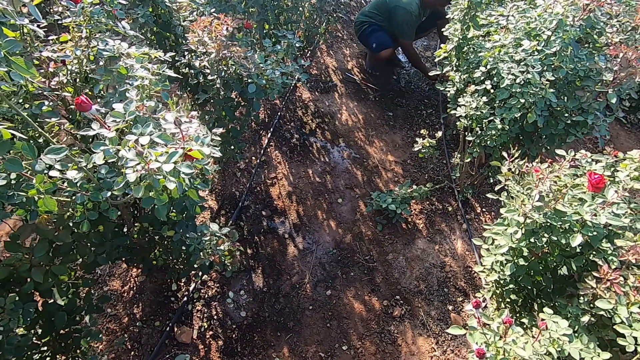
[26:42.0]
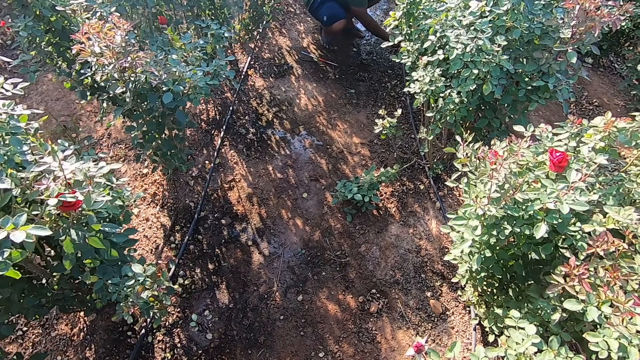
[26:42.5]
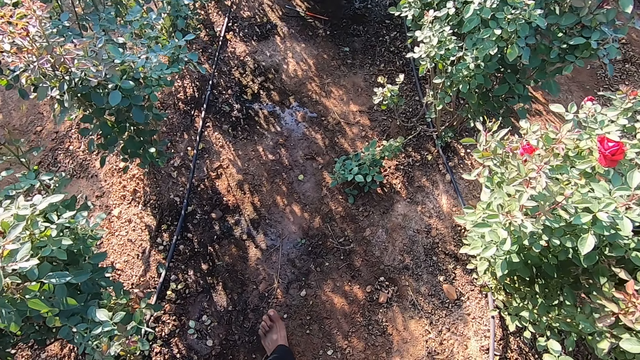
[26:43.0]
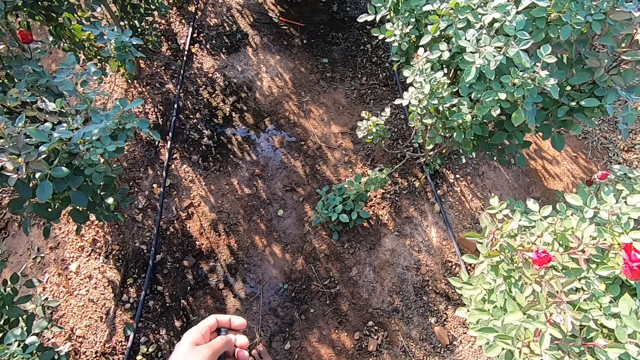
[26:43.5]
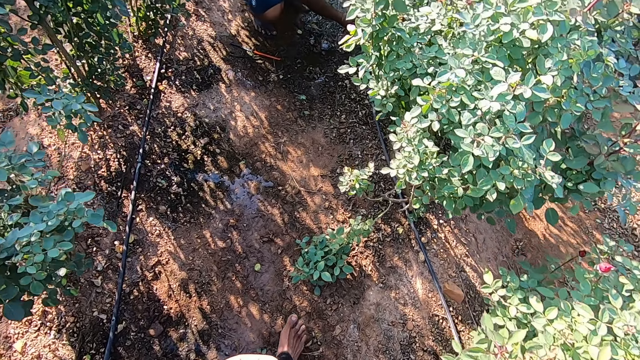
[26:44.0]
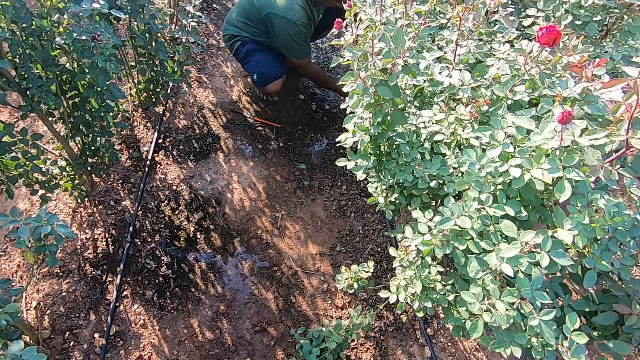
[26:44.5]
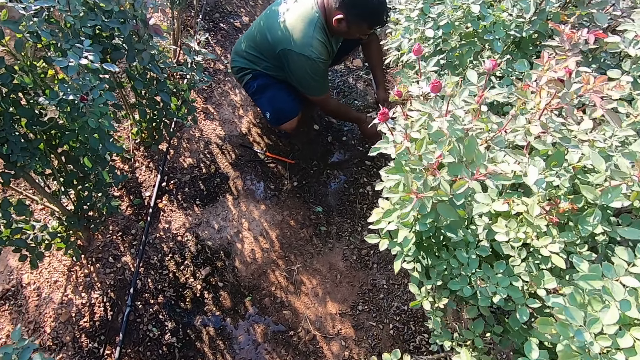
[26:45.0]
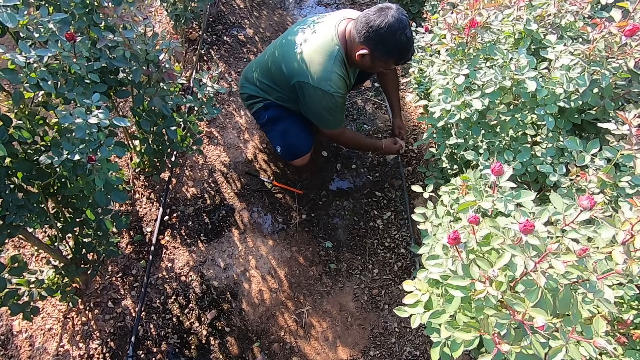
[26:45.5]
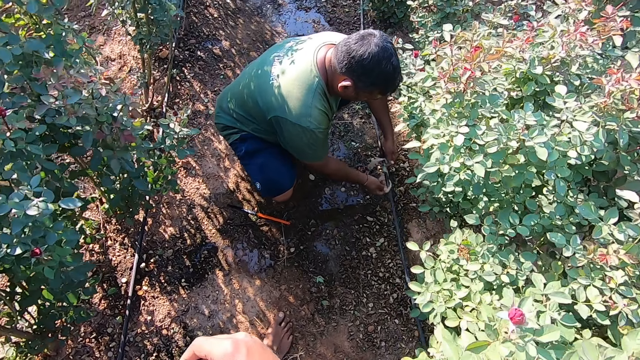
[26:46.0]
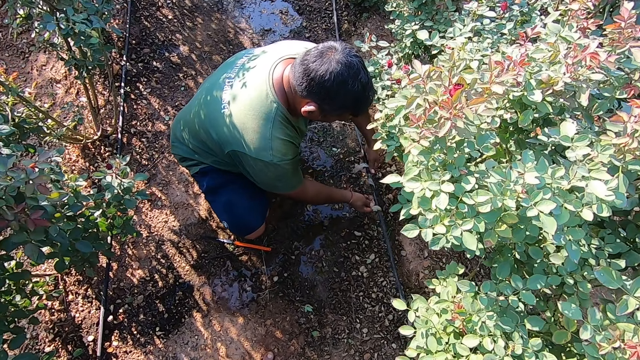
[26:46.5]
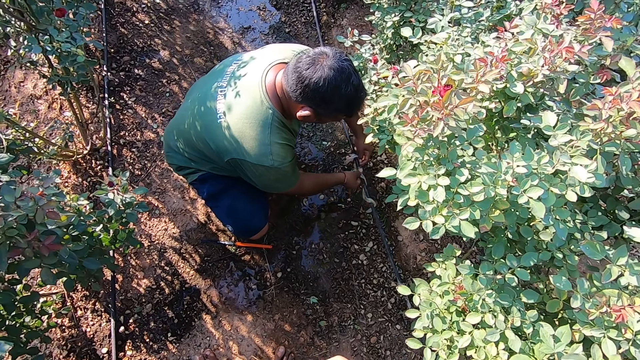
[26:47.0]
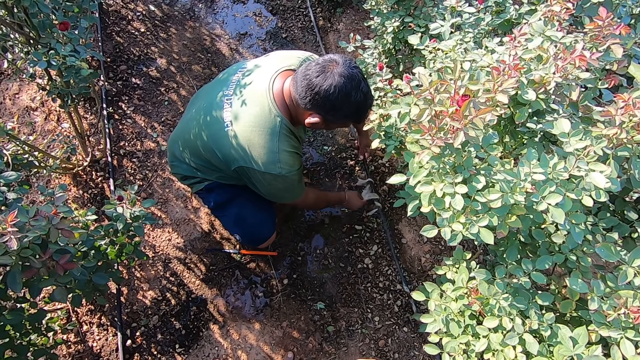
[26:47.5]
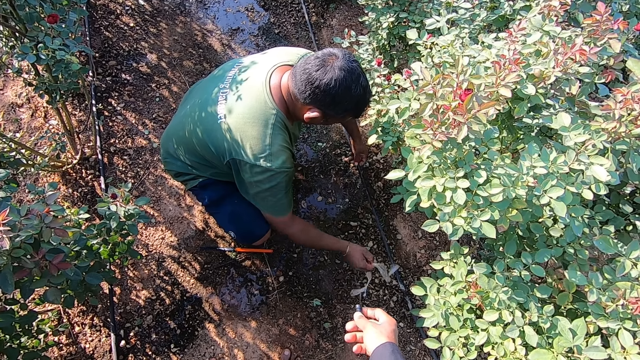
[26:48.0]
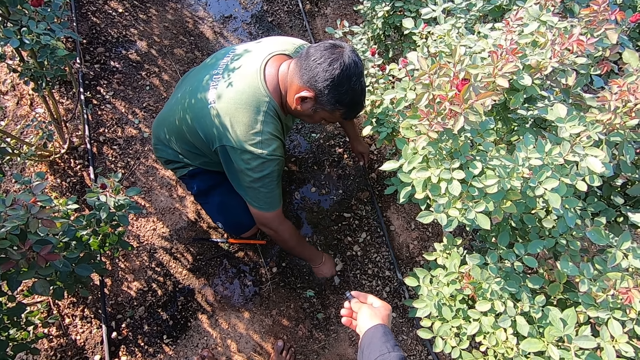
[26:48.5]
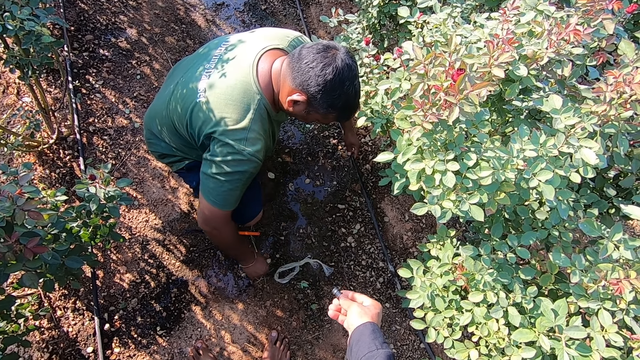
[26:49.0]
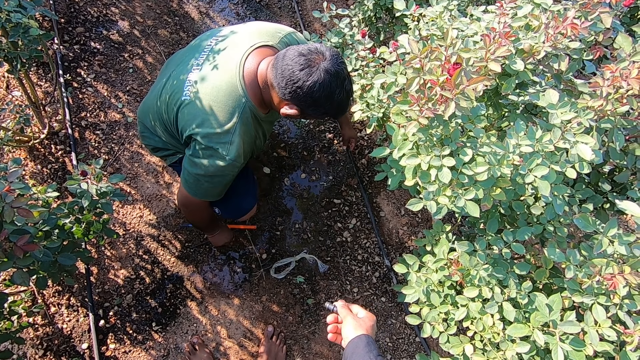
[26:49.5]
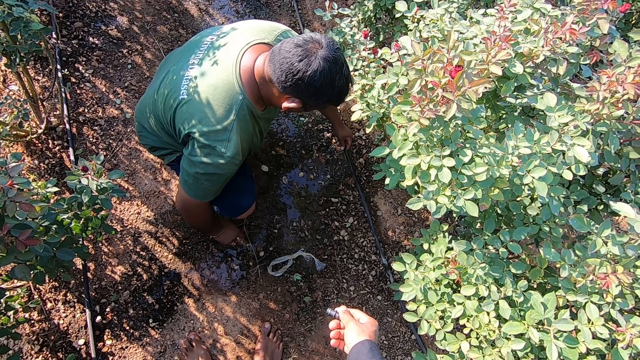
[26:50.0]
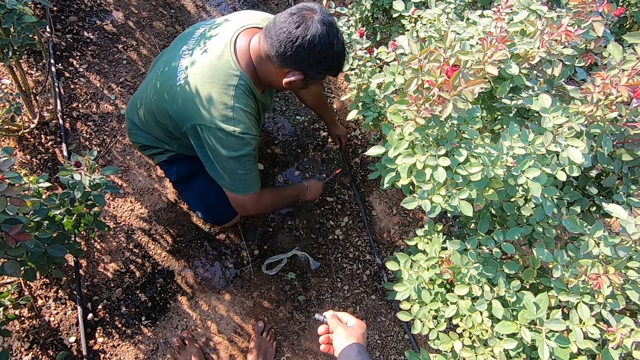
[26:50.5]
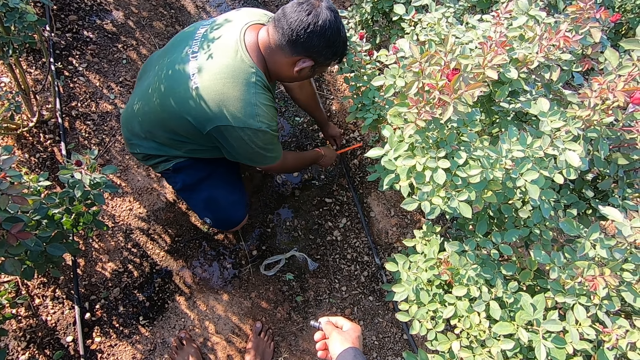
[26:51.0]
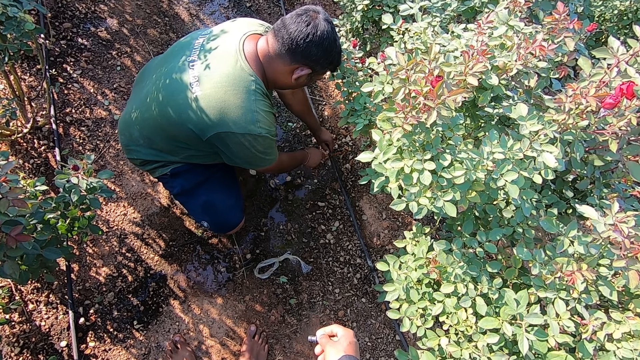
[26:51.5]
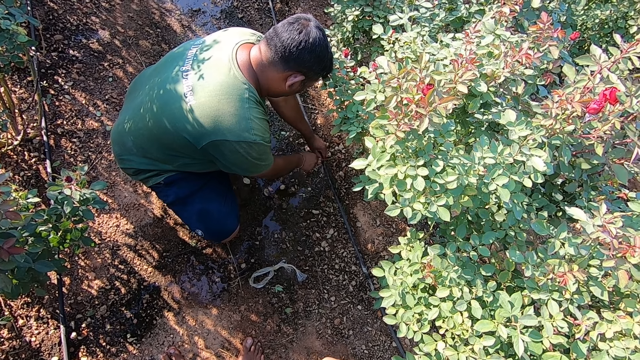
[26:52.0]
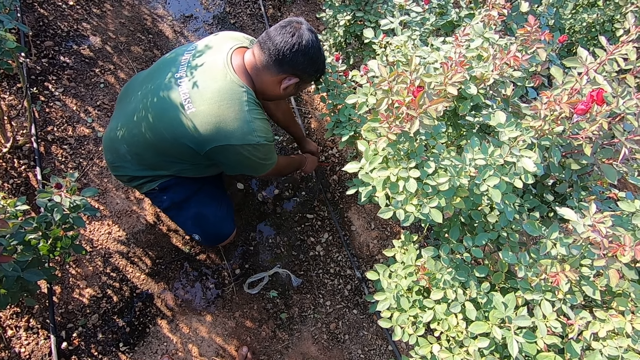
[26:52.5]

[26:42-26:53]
The camera wearer walks towards the man. He walks around the garden. The man removes a fabric on the irrigation pipe with his right hand and ties the pipe with a polythene paper. The man places the fabric in his right hand on the ground. The camera wearer stretches the pipe cover in his right hand to the man. The man picks up a saw blade on the ground with his right hand. The man cuts the irrigation pipe in his left hand with the saw blade in his right hand.

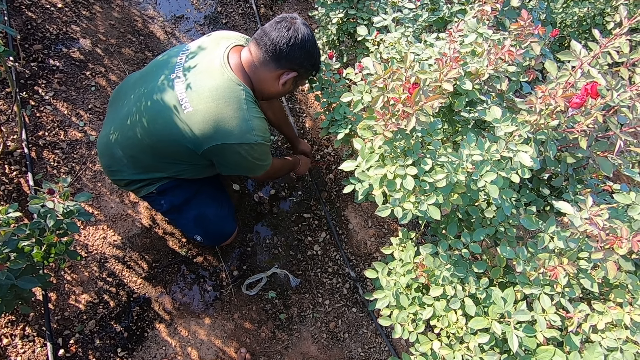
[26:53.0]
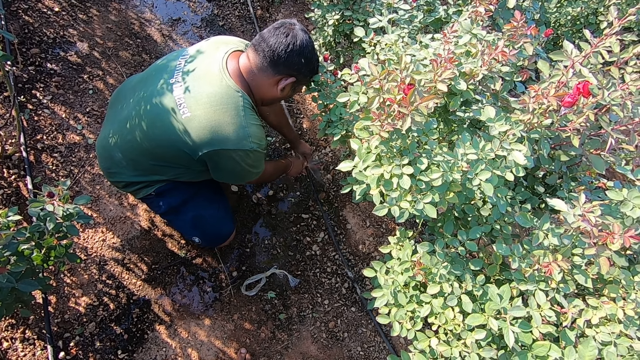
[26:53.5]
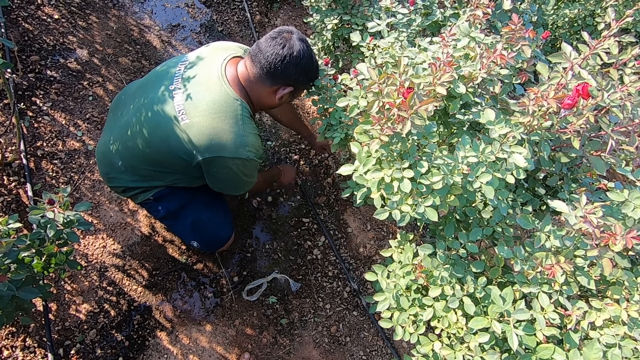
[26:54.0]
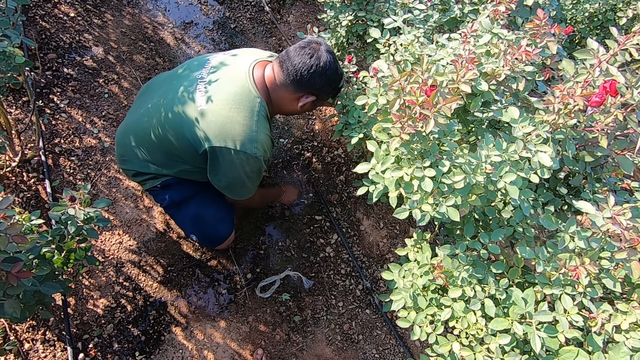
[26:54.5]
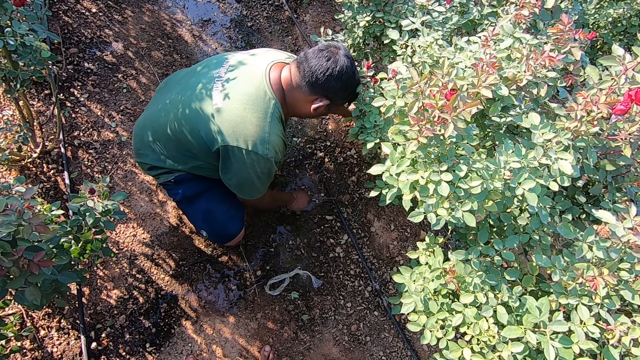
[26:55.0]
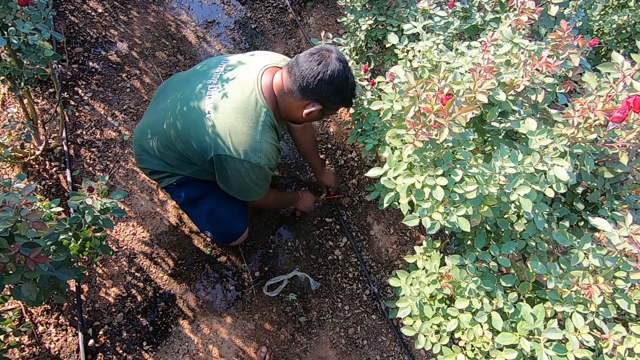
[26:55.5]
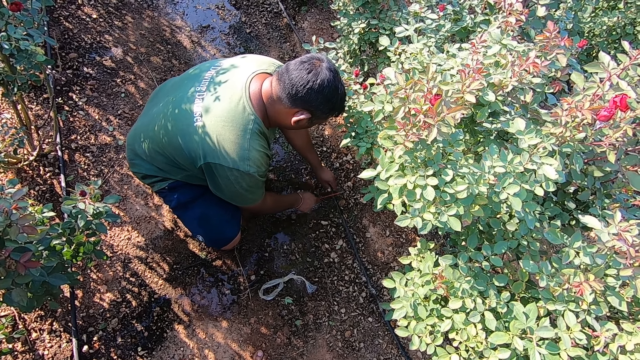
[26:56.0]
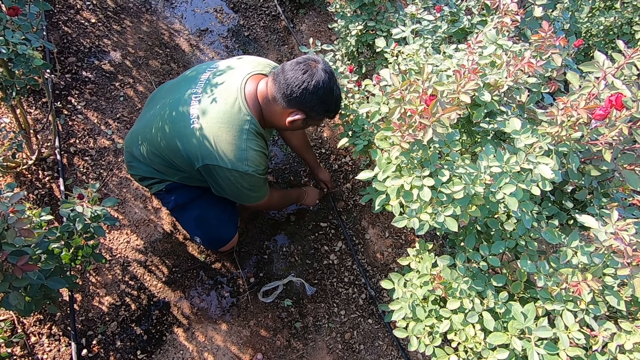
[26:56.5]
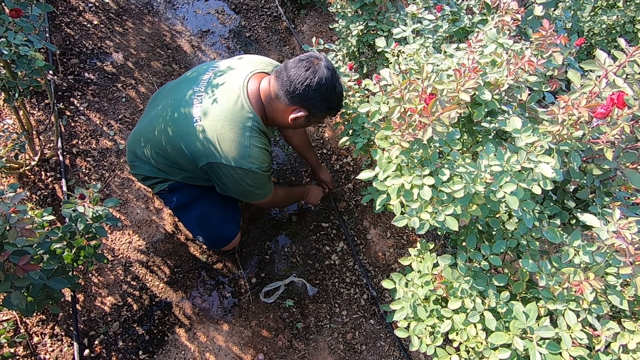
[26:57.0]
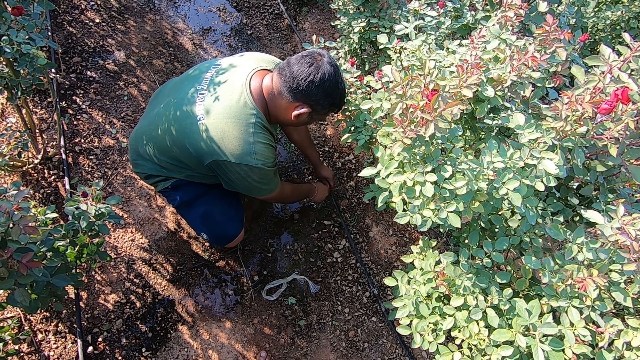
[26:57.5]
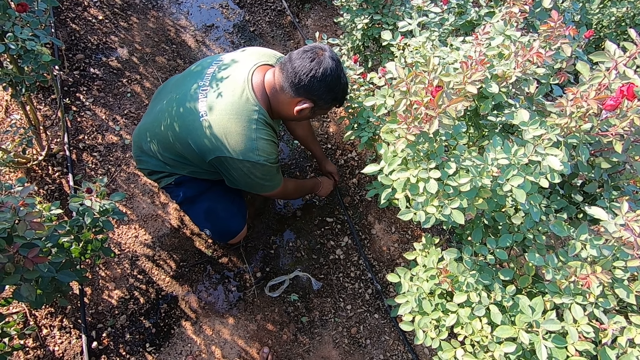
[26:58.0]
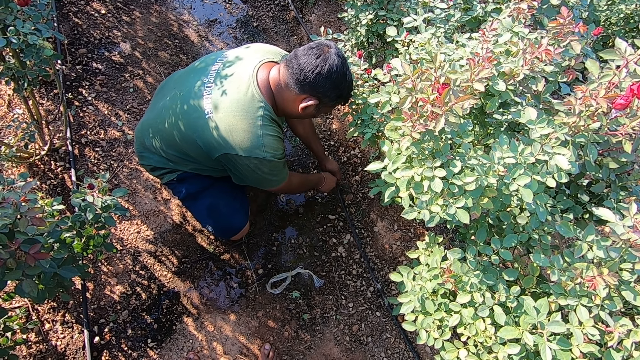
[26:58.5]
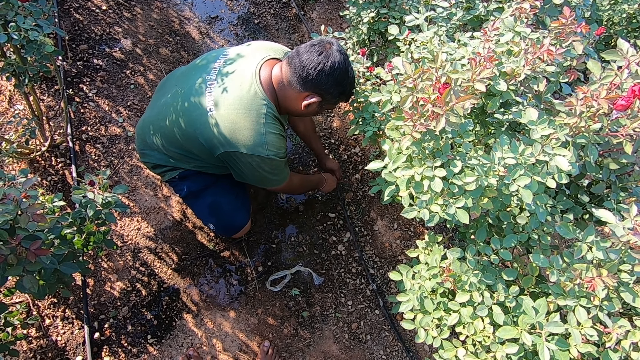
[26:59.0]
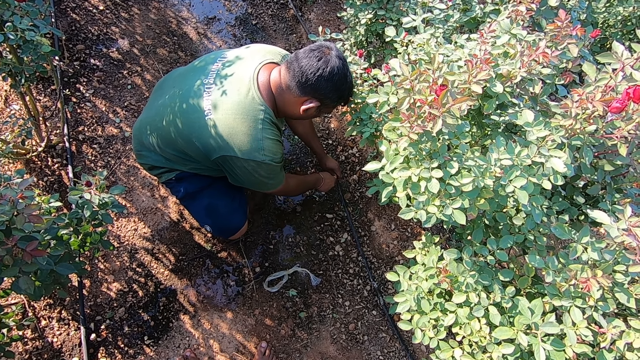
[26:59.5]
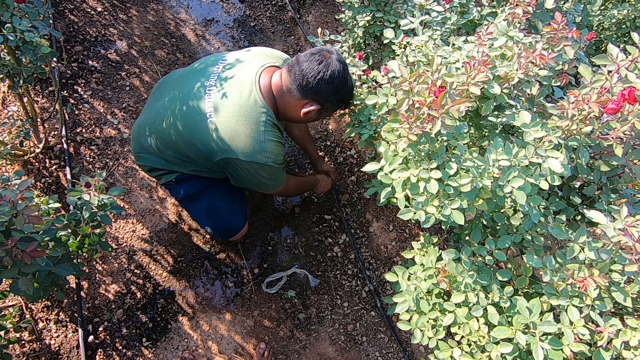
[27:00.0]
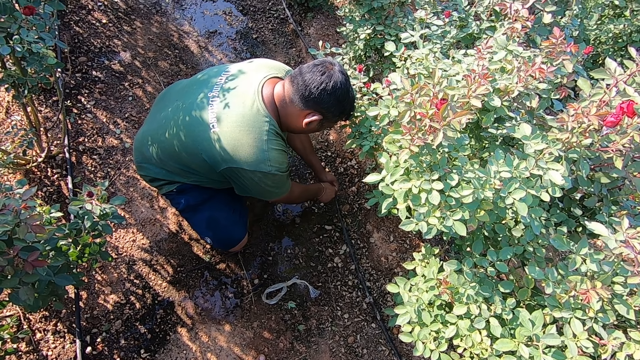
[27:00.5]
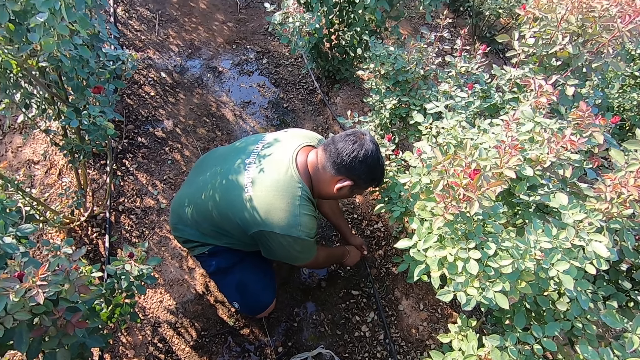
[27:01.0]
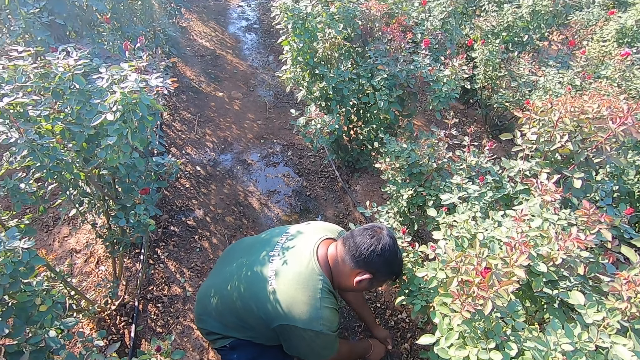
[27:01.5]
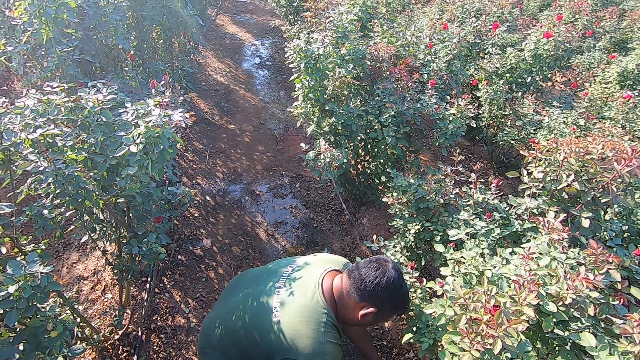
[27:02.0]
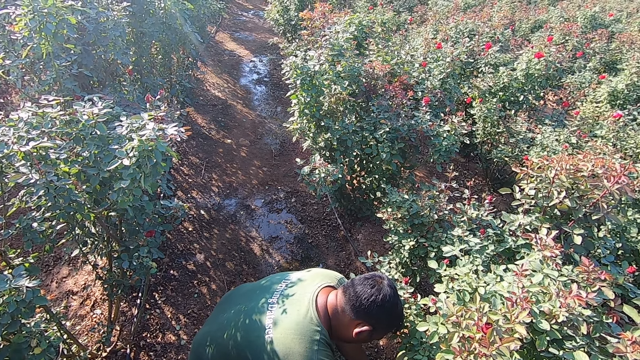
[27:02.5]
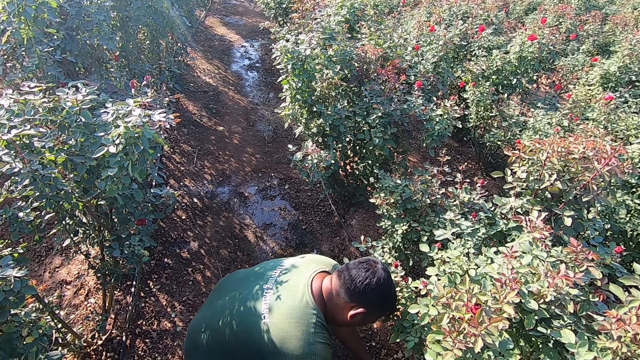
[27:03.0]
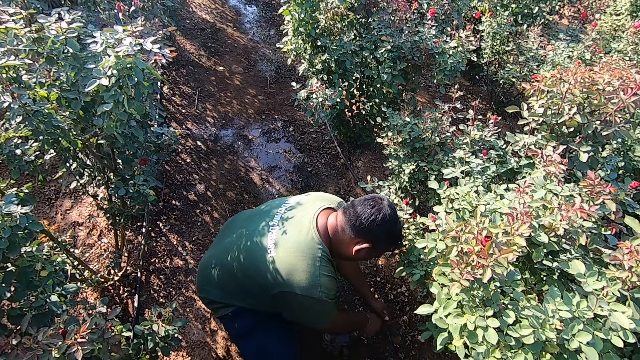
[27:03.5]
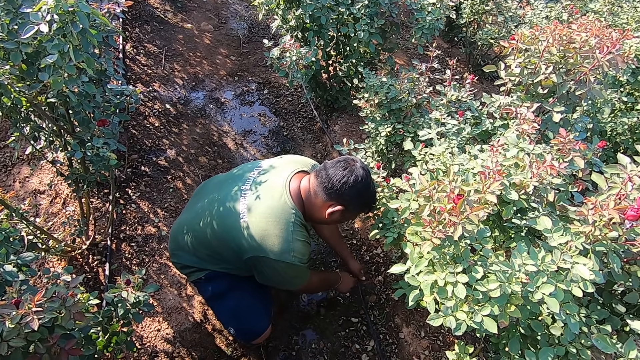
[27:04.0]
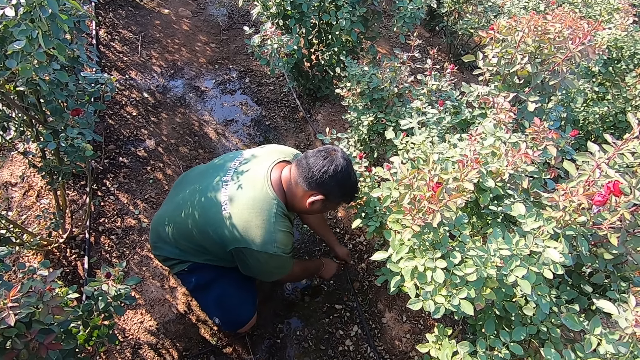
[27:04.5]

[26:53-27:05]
A man cuts a pipe with an axe saw. The man places the irrigation pipe in his left hand on the ground, picks up the irrigation pipe on the ground with his left hand, and cuts the irrigation pipe in his left hand with the saw blade in his right hand.
